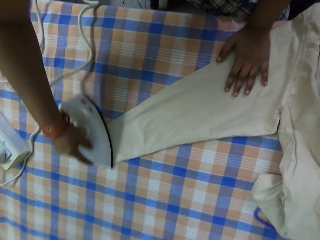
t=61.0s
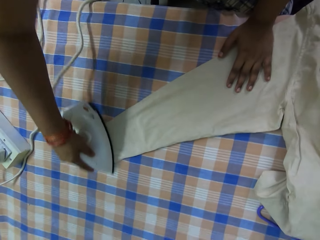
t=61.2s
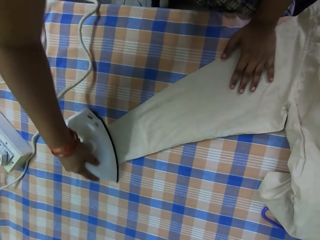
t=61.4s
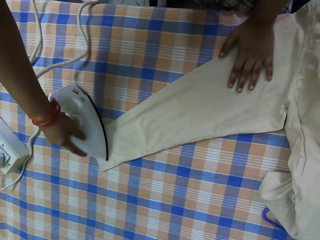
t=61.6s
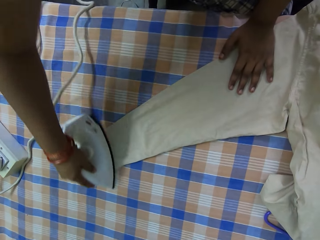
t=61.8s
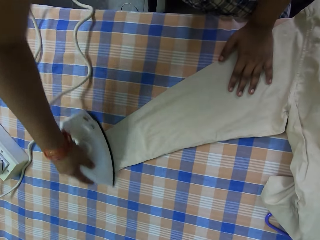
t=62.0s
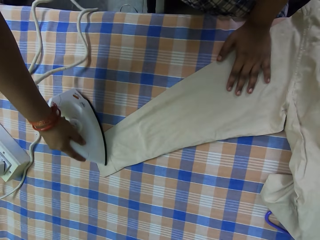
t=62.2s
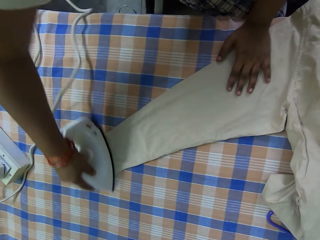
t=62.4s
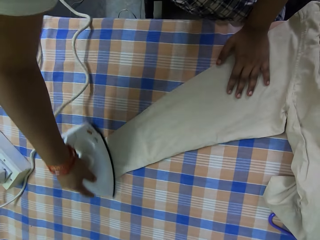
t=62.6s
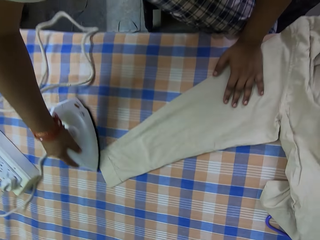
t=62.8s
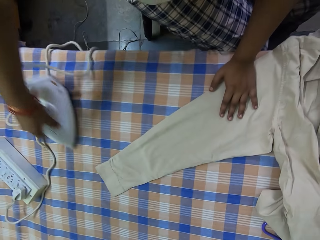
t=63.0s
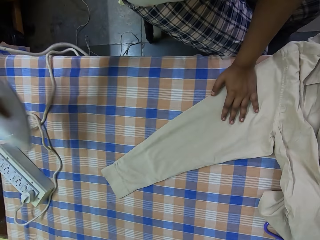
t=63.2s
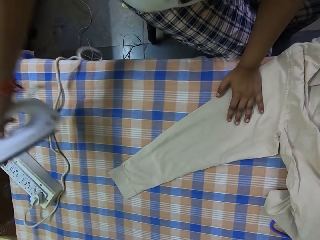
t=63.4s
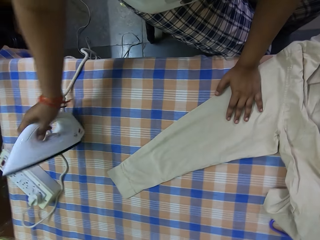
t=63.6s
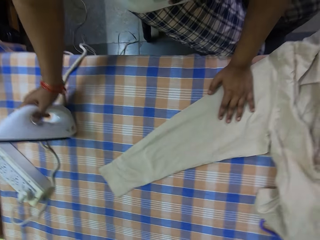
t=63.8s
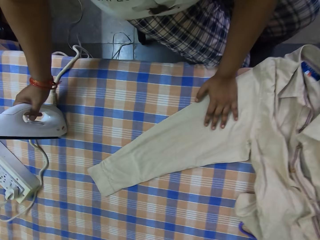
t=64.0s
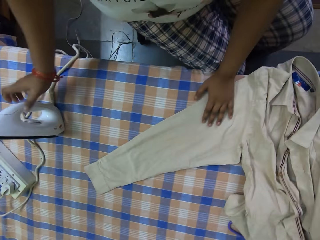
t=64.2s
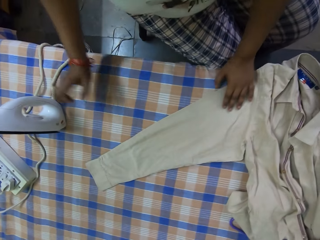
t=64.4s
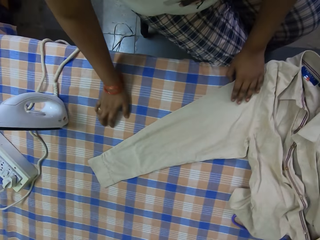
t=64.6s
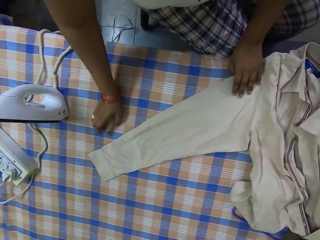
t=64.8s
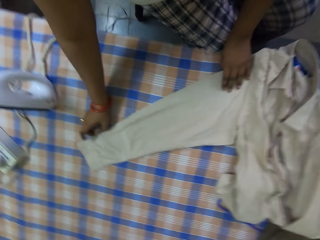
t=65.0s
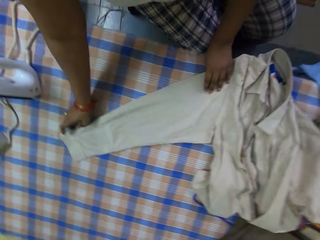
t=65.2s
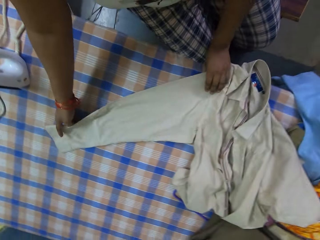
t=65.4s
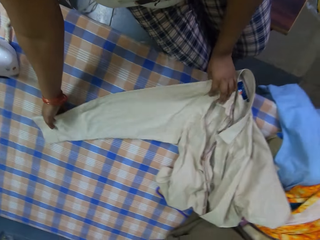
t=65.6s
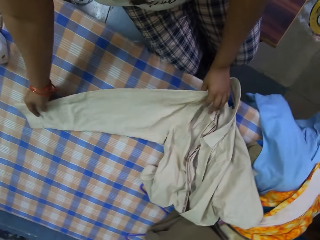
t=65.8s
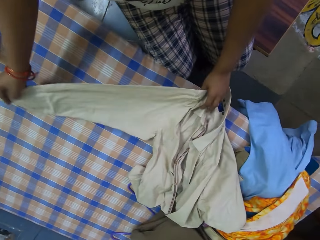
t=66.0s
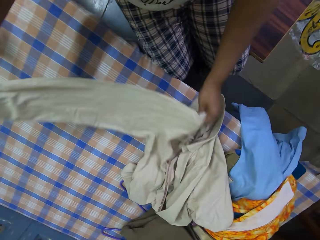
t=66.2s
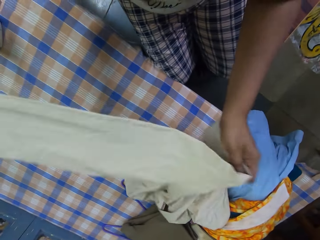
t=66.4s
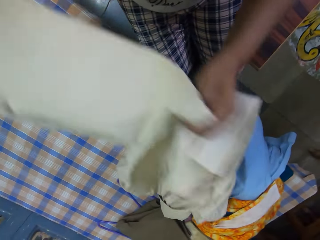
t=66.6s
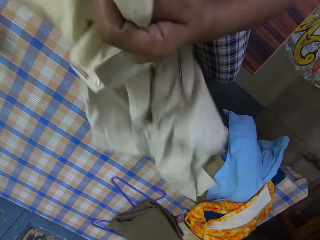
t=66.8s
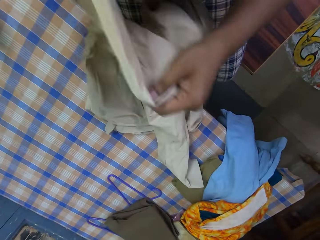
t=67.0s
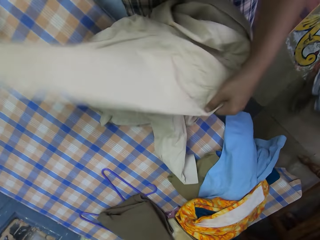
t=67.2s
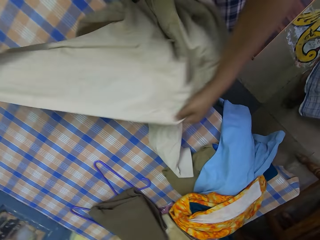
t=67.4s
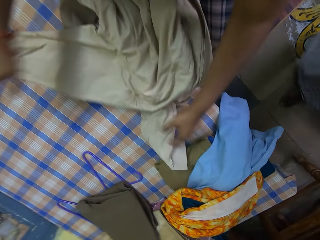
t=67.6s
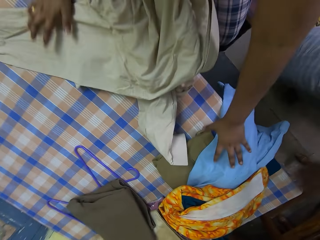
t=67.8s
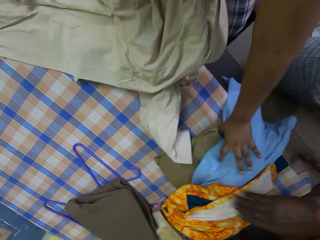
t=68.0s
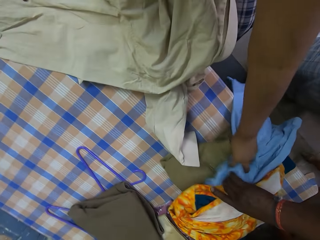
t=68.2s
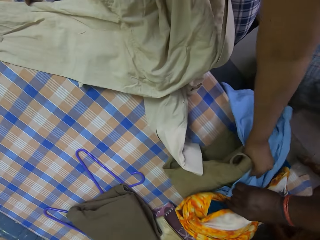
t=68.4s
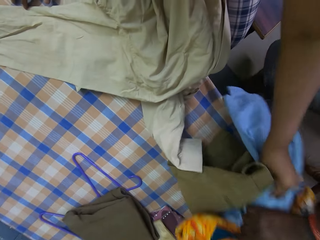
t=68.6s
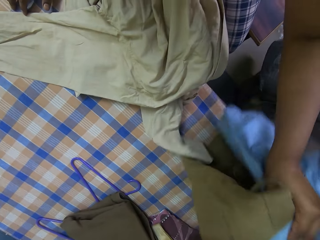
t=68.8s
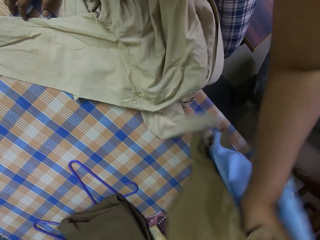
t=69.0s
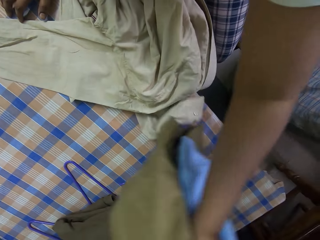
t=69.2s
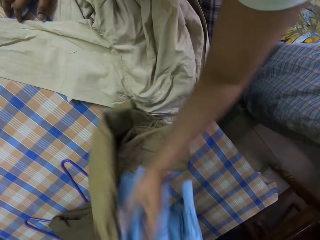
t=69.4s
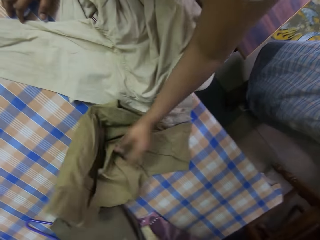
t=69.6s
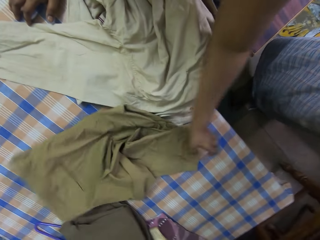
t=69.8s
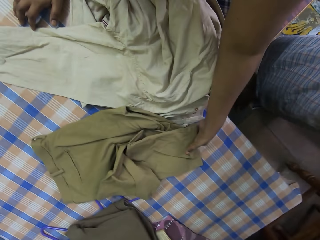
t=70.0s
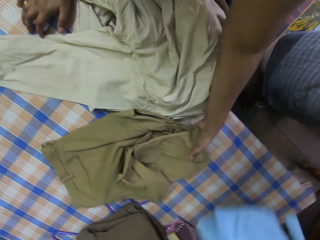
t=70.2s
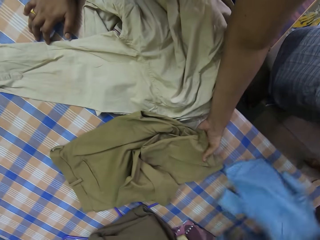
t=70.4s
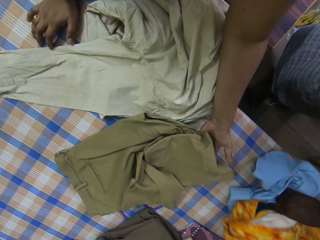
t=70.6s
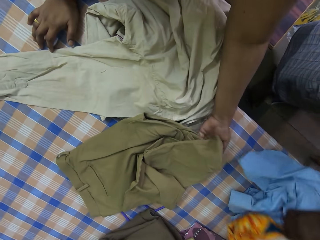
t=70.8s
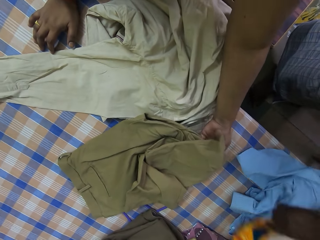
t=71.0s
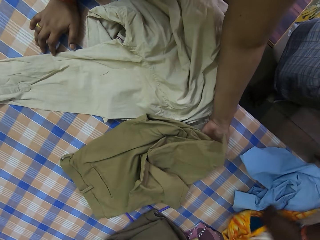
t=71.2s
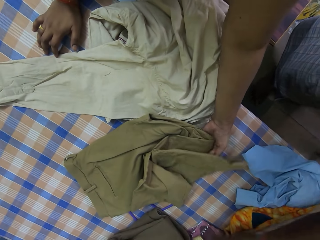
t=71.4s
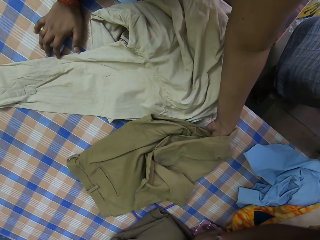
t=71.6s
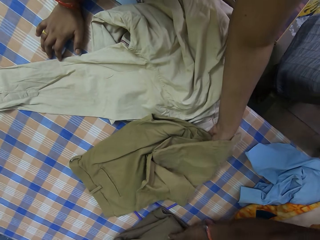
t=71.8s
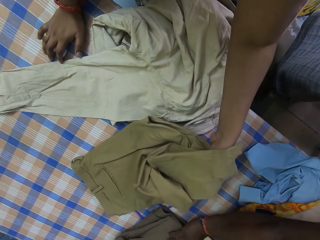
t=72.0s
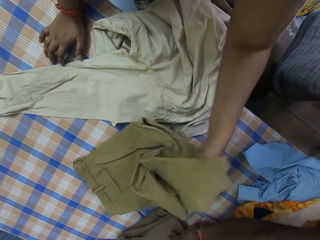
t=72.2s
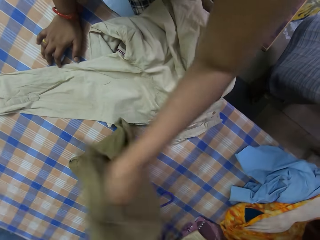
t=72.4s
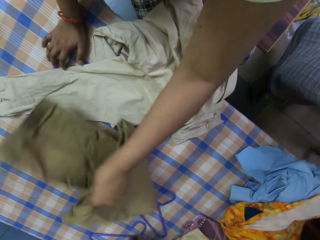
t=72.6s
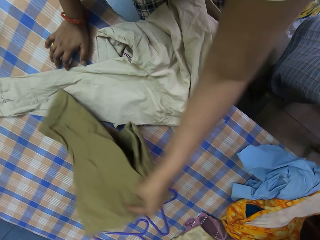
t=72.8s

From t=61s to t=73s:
The camera wearer places the electric iron on the table with her right hand. A man interacts with the camera wearer. The camera wearer turns the shirt sleeve. She picks up the shirt from the table with her hands. She places the shirt on the table with her hands. She moves clothes aside. She picks up a t-shirt and a pant from the table with her left hand. The man picks up clothes from the table with his right hand. The camera wearer places the pant on the table with her left hand. She picks up the pant from the table with her left hand. The man places the clothes on the table with his right hand.

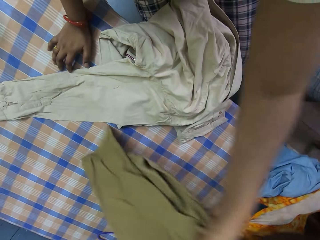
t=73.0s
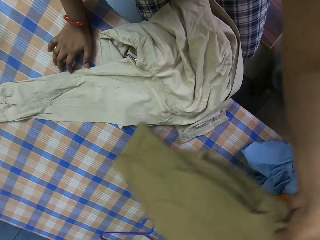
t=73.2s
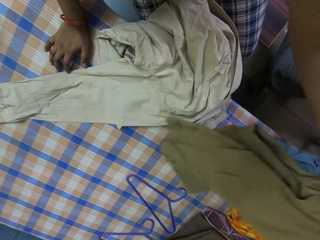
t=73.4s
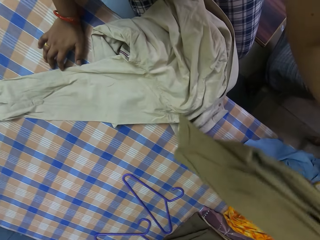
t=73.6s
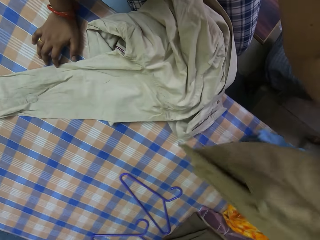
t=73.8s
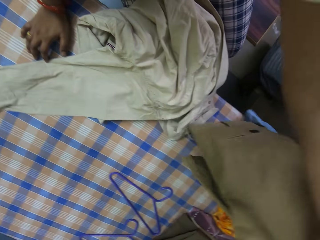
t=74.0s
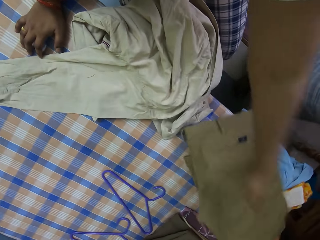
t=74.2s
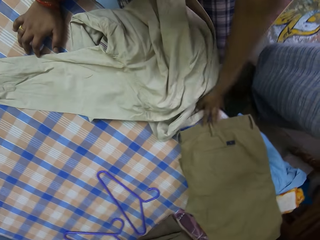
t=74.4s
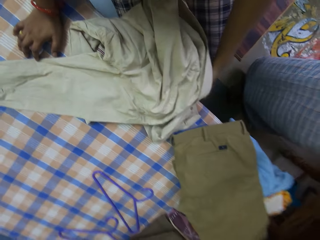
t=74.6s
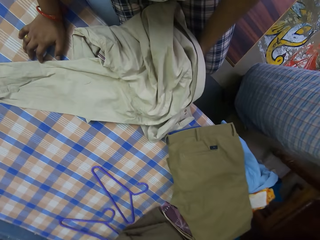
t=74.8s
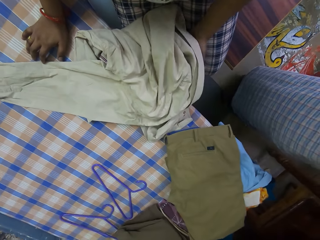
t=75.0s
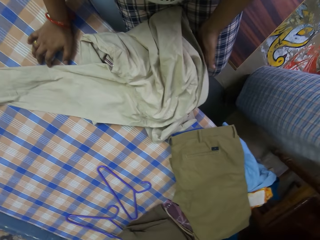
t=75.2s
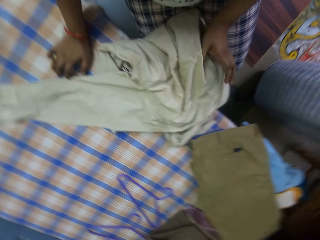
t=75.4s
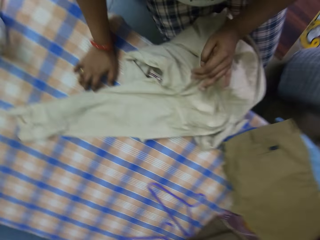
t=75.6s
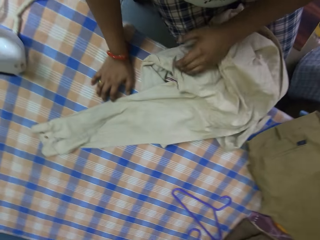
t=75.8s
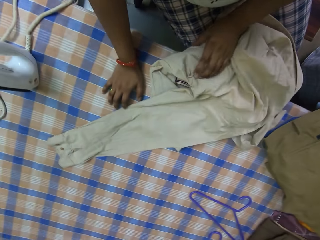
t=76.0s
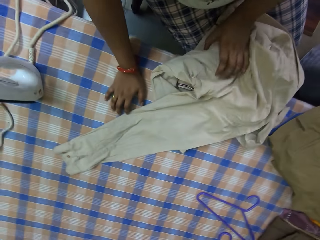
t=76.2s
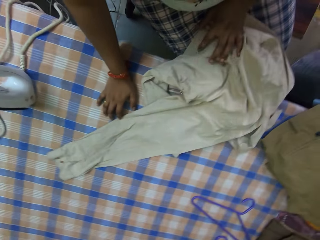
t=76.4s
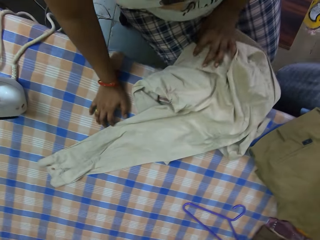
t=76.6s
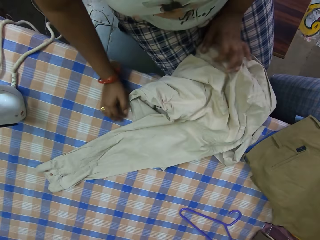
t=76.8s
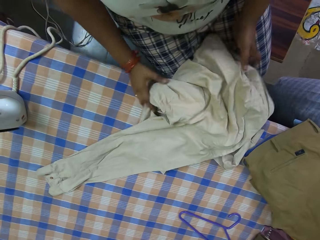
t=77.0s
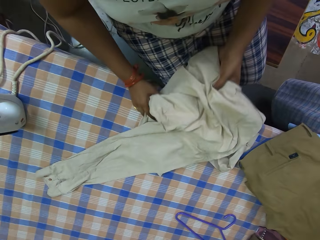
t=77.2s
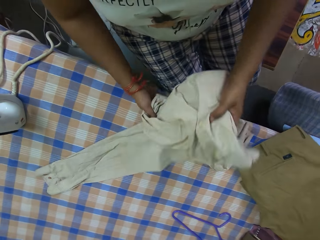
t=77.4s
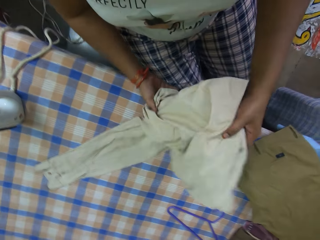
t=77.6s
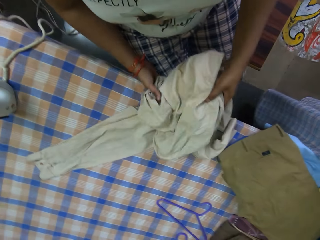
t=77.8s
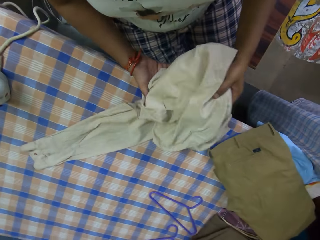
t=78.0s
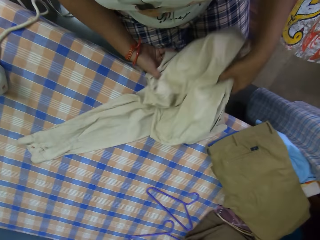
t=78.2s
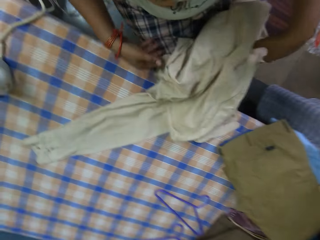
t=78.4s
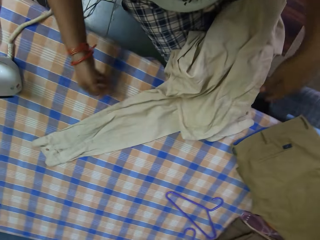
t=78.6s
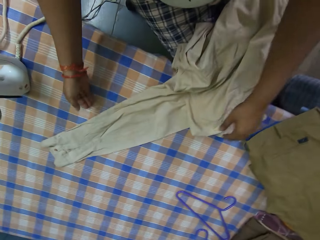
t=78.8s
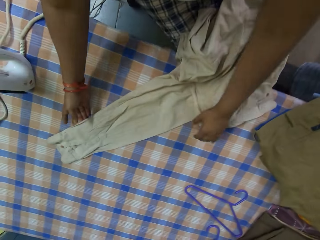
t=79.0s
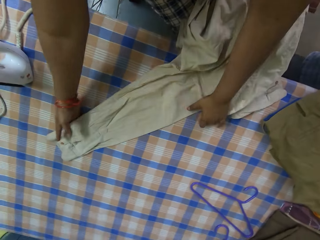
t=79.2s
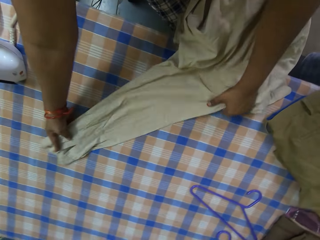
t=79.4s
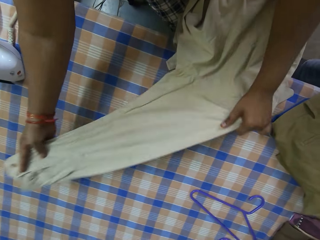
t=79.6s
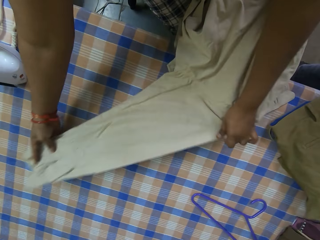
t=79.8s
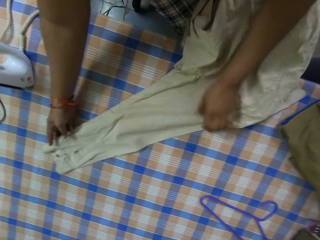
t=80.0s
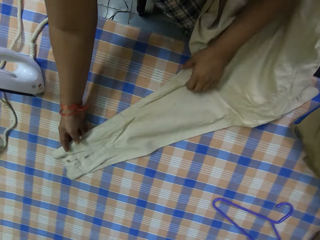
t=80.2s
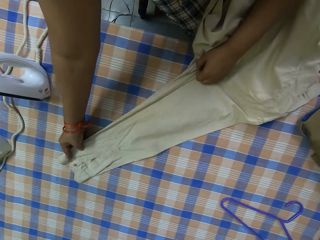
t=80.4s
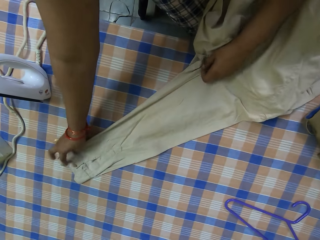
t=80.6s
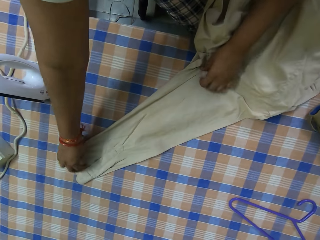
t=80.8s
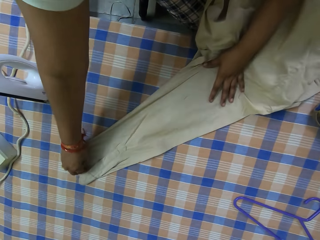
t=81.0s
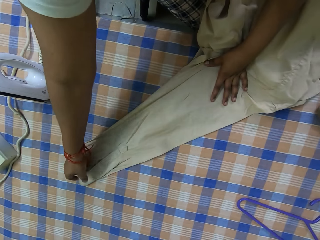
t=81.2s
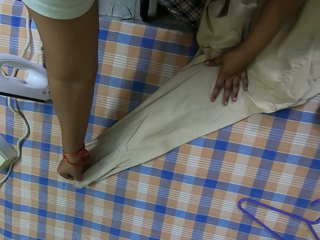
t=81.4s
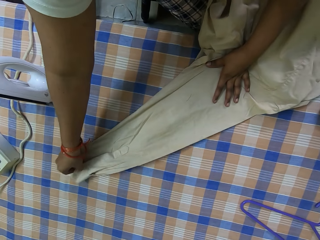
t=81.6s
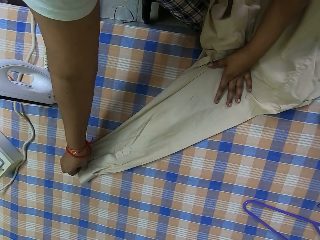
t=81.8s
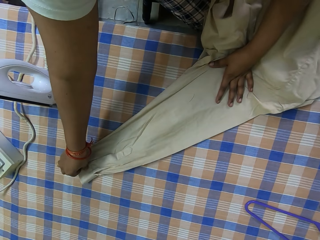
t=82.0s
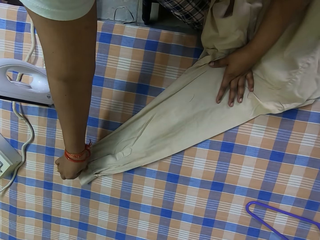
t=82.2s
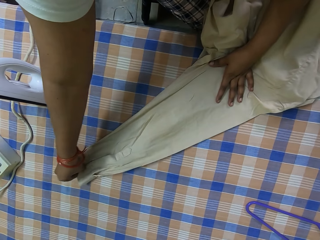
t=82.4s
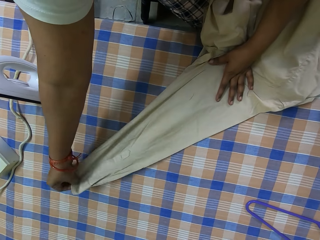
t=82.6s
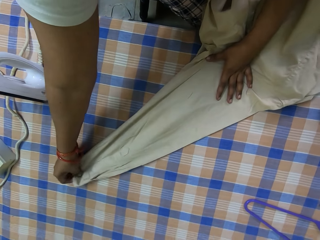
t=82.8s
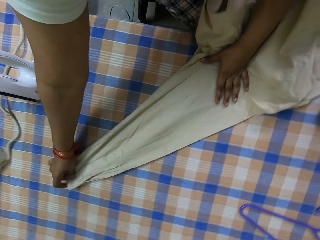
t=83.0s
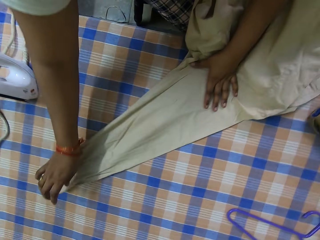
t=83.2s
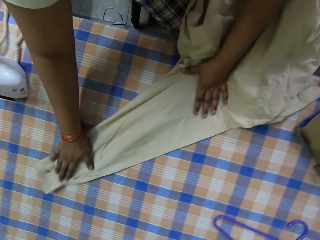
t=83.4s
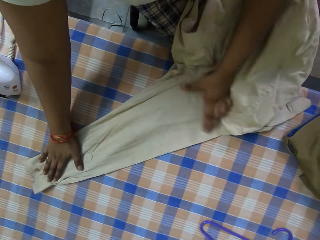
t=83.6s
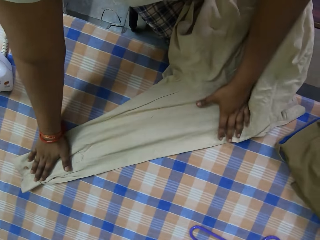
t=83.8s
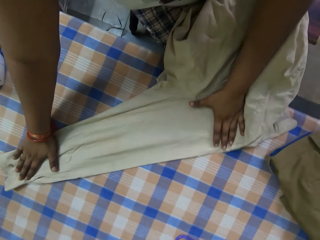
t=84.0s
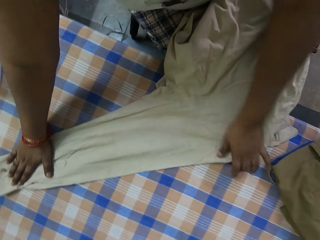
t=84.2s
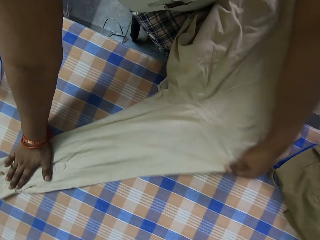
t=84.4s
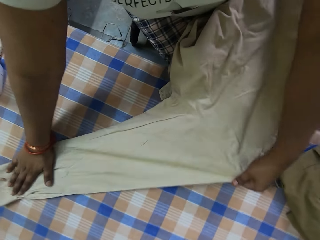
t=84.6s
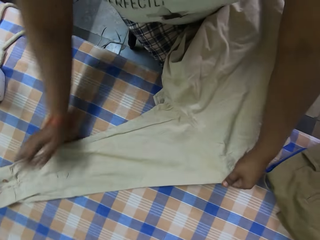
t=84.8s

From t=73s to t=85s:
The camera wearer places the pant on the table with her left hand. She stretches the shirt's sleeve. She holds the shirt on the table with her hands. The man interacts with the camera wearer. The camera wearer places the shirt on the table with her hands. She adjusts the shirt on the table with her hands.
